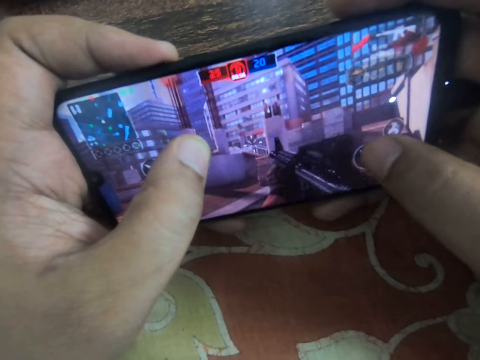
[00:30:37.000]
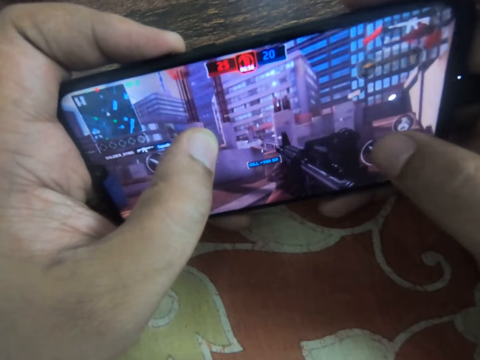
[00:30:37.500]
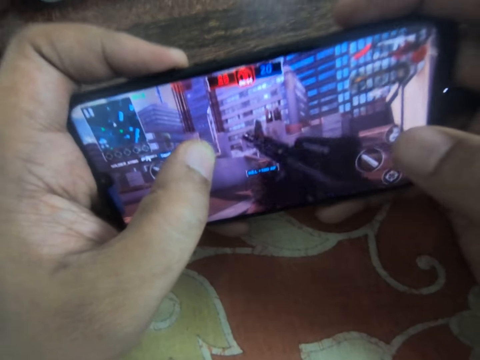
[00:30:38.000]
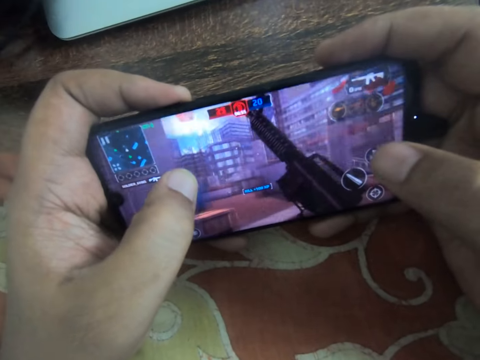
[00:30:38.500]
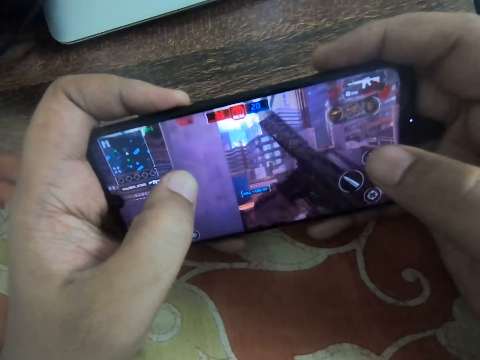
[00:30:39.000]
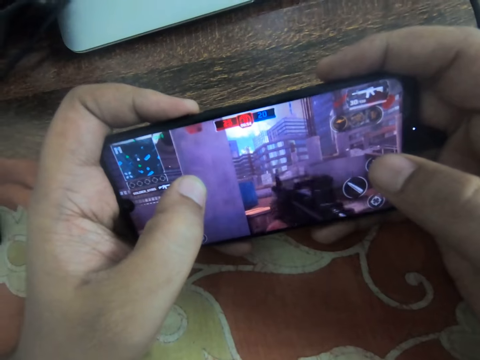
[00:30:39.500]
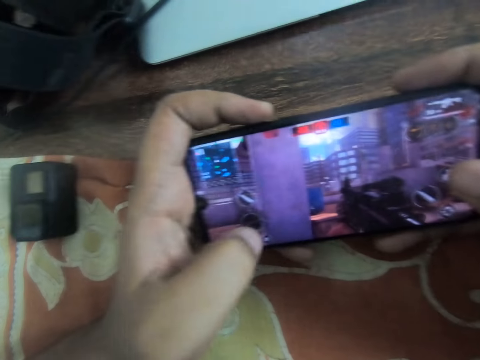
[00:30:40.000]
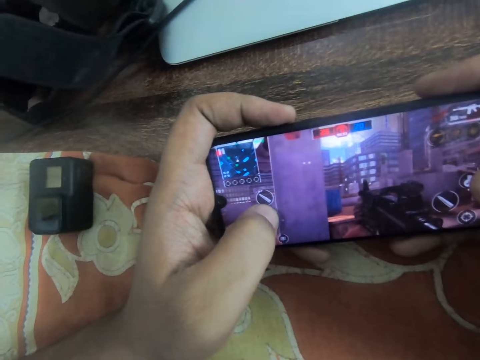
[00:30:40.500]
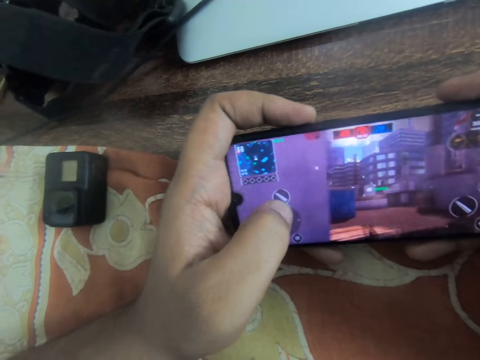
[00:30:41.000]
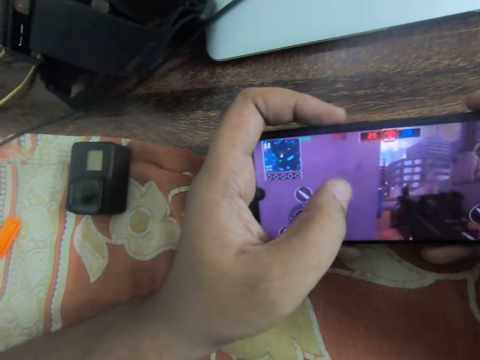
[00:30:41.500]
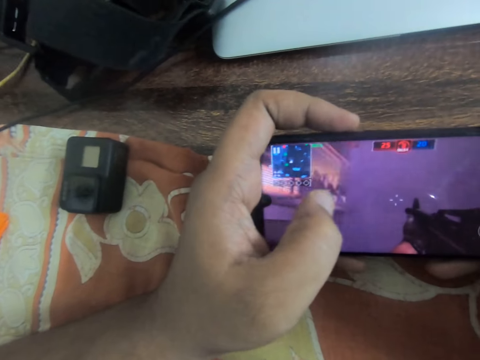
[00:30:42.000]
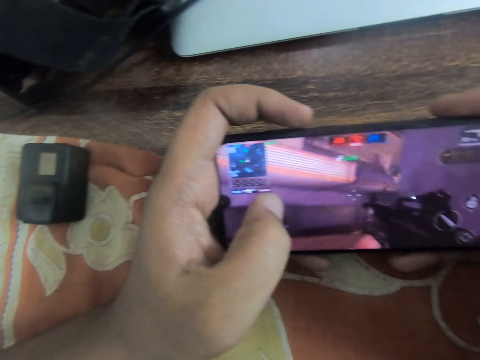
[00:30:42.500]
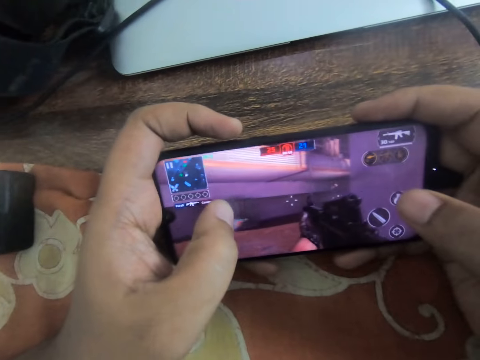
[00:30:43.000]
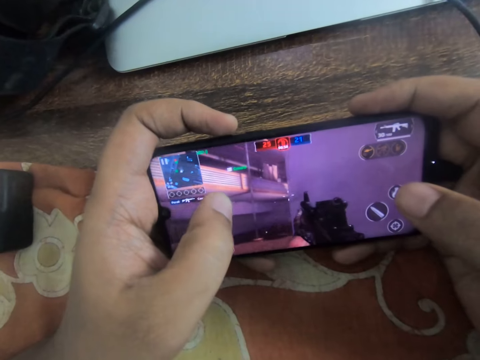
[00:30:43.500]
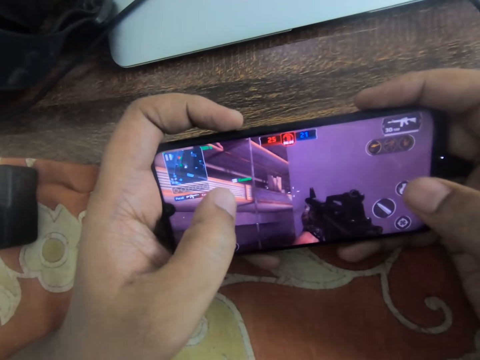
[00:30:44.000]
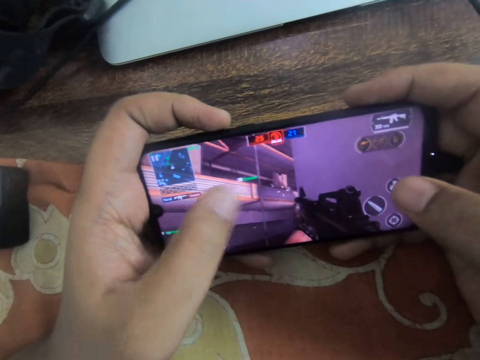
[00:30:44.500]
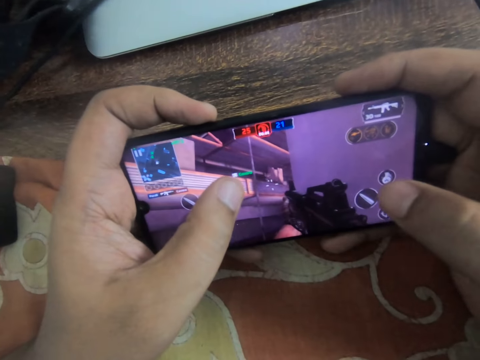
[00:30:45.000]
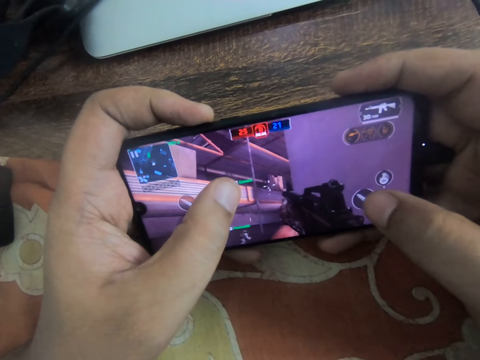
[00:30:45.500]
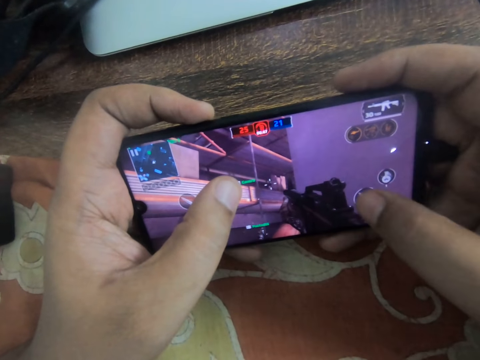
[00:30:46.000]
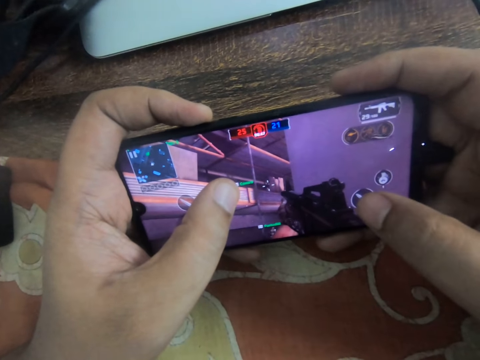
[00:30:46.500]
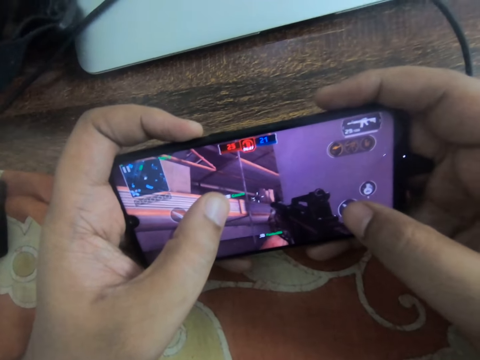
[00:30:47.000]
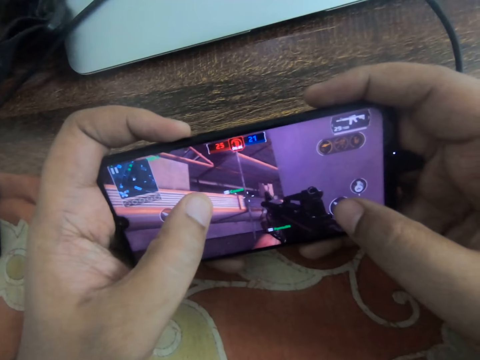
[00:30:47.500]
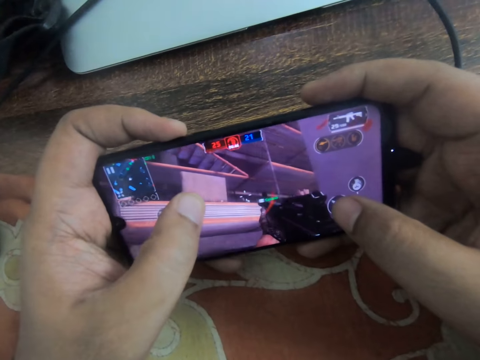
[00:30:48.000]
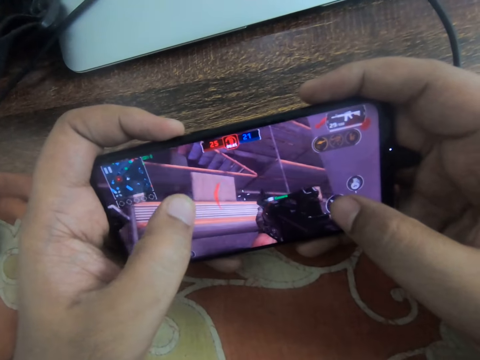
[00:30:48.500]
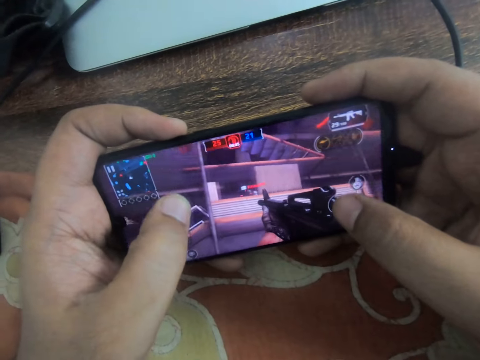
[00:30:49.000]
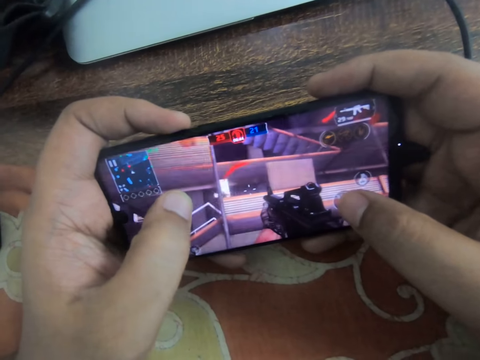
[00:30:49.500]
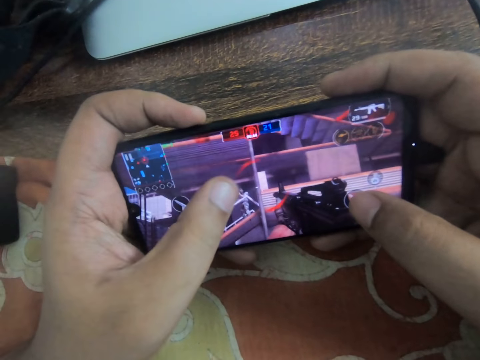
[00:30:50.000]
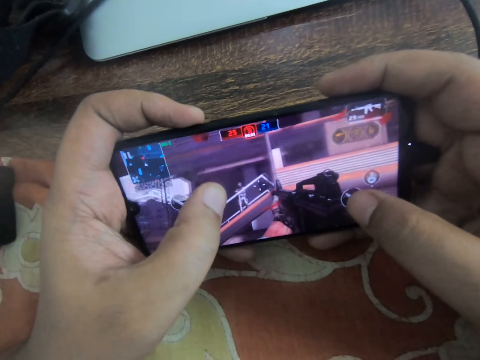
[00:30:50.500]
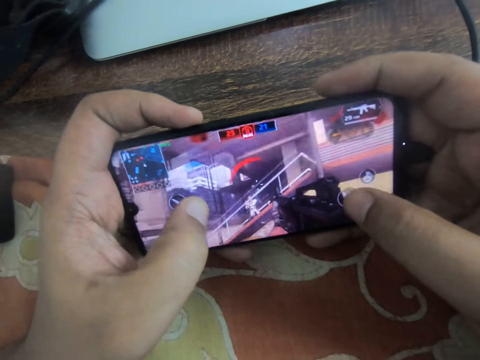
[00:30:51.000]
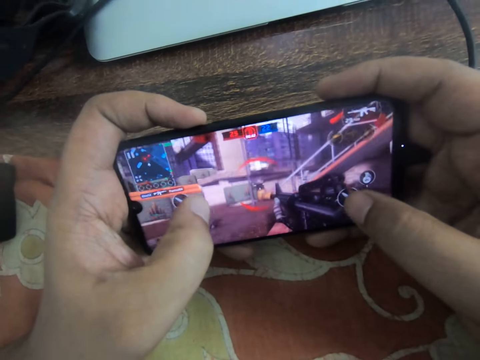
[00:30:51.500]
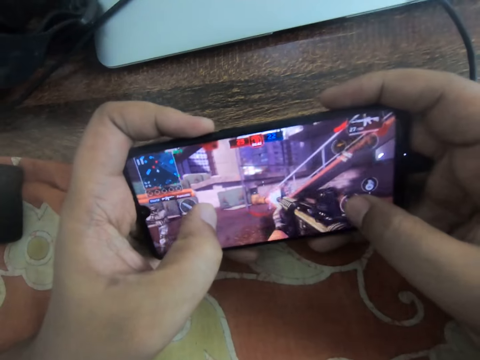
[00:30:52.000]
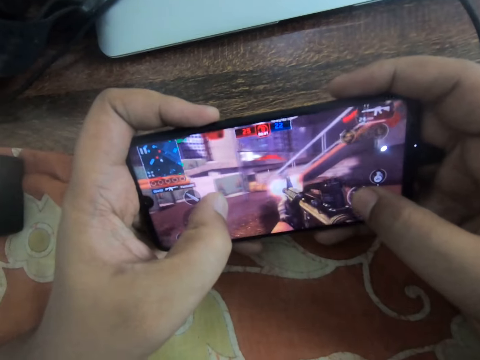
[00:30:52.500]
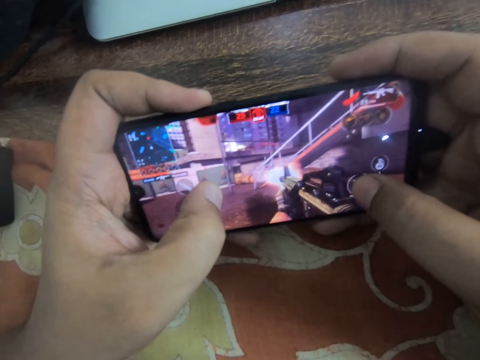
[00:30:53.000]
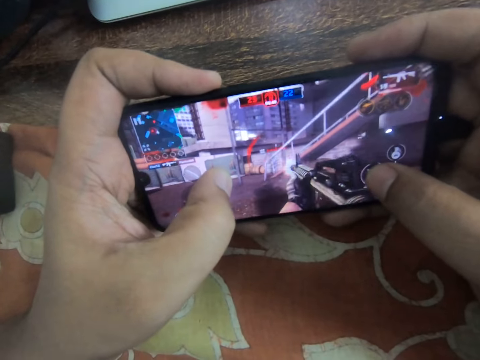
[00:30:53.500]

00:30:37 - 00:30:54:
The camera wearer slides his left thumb on the screen repeatedly. He taps the screen with his right thumb. He slides his left thumb on the screen repeatedly.

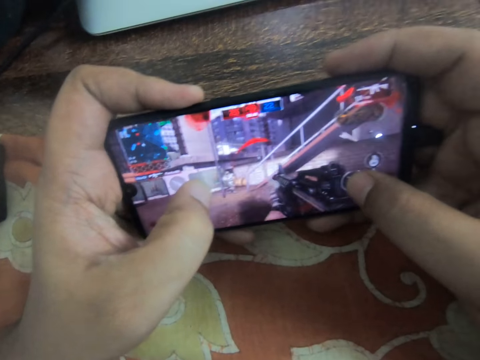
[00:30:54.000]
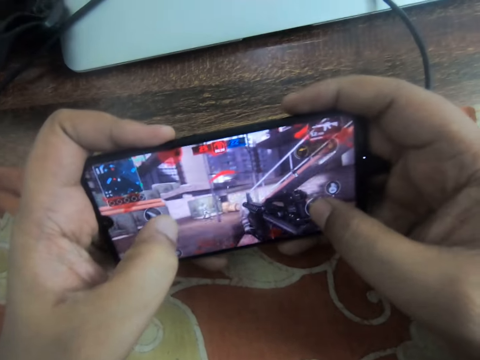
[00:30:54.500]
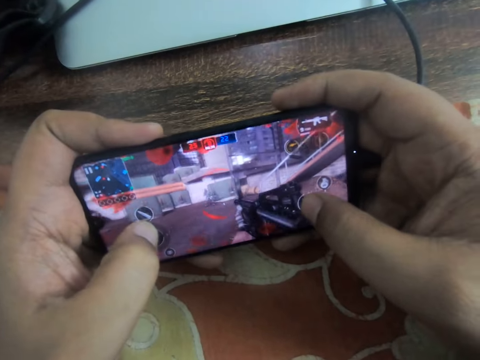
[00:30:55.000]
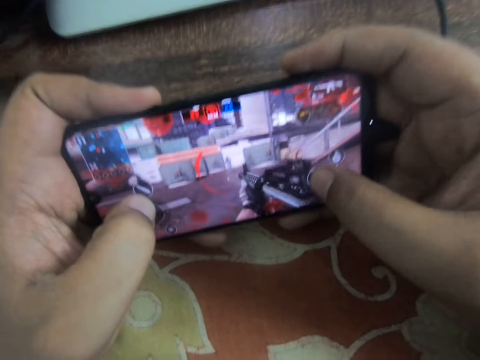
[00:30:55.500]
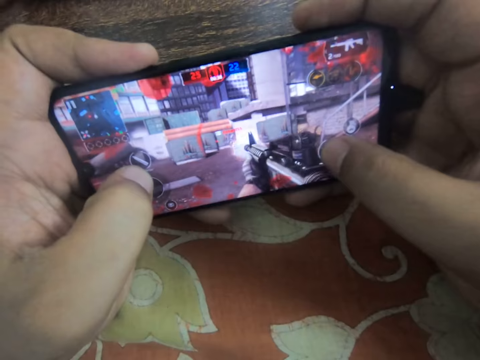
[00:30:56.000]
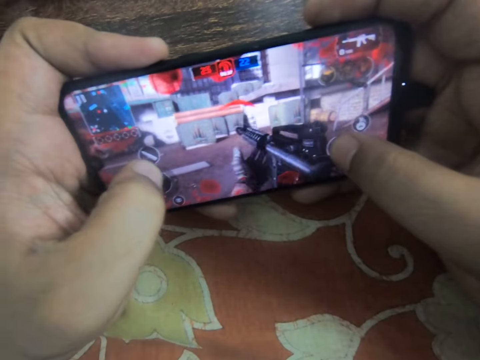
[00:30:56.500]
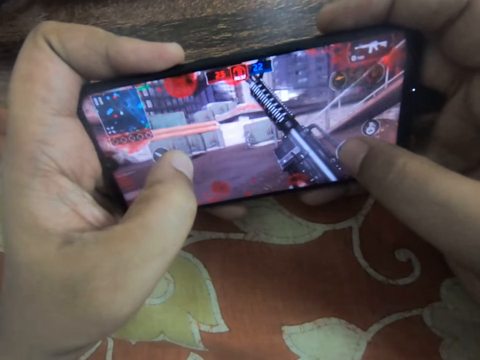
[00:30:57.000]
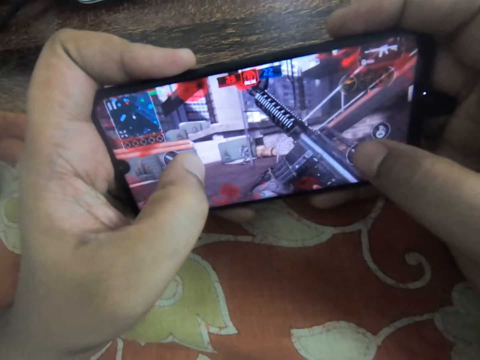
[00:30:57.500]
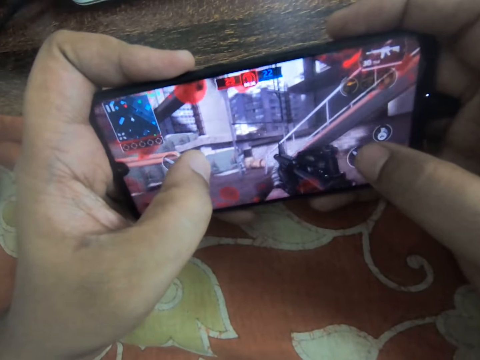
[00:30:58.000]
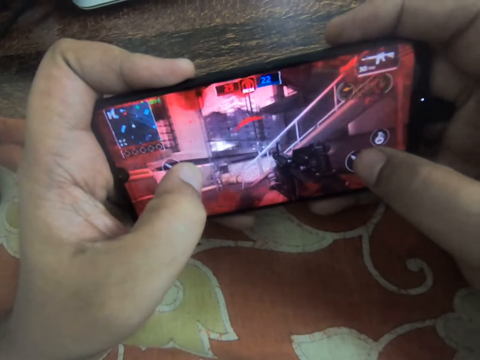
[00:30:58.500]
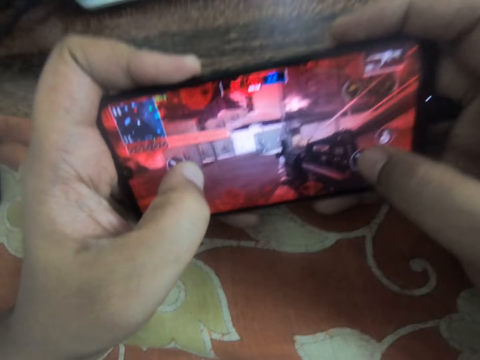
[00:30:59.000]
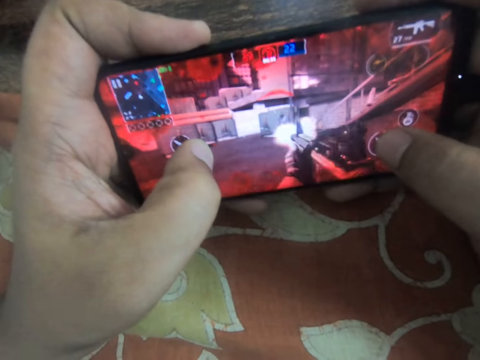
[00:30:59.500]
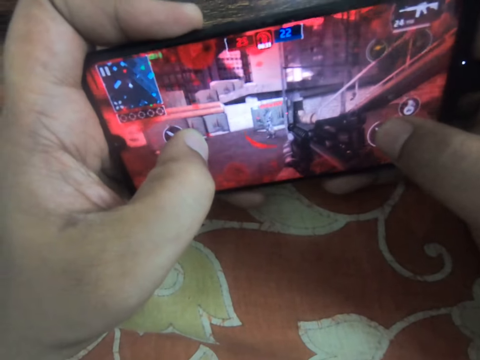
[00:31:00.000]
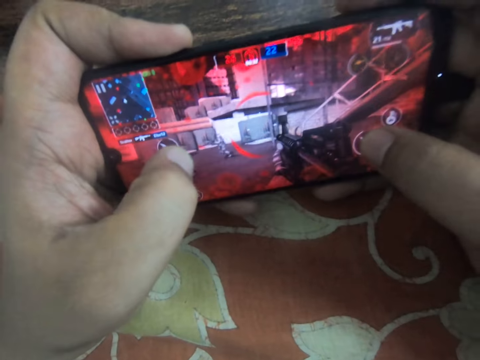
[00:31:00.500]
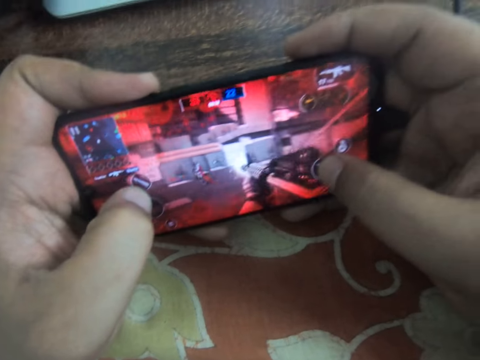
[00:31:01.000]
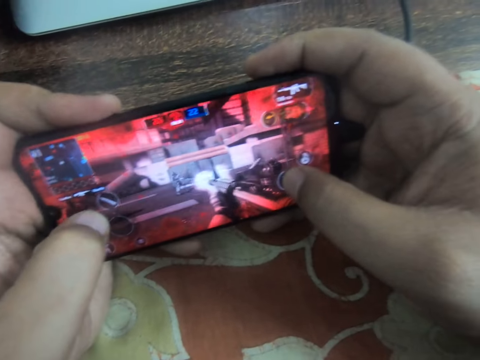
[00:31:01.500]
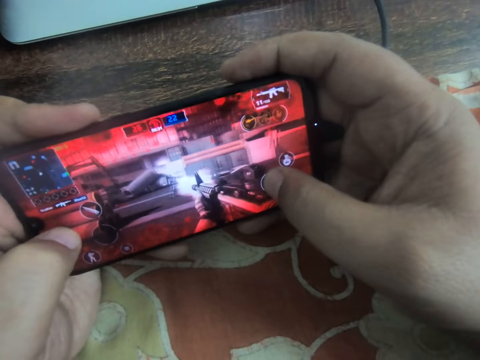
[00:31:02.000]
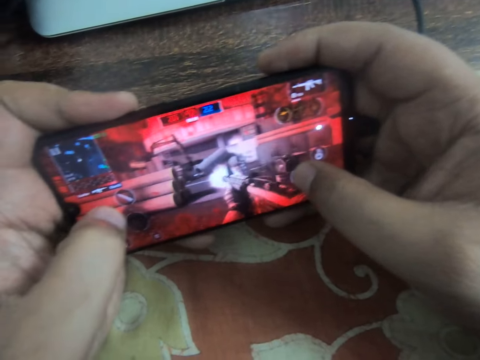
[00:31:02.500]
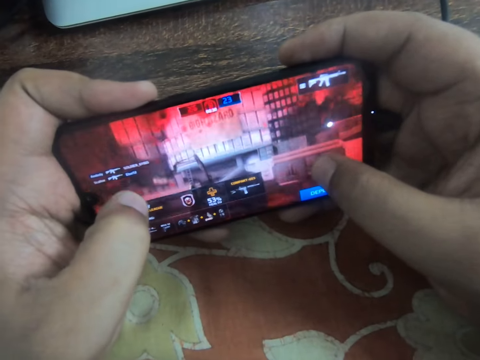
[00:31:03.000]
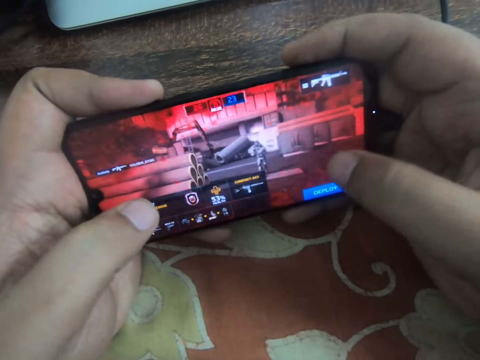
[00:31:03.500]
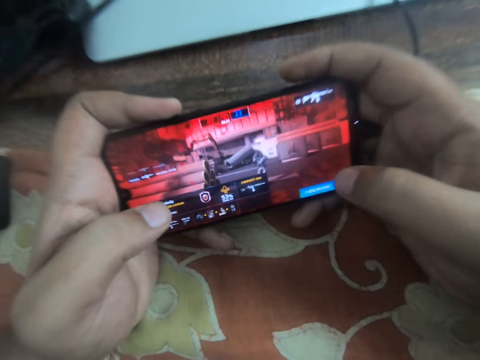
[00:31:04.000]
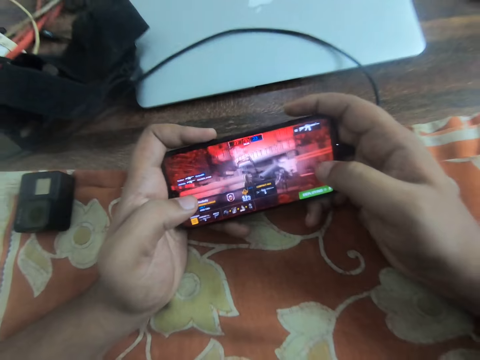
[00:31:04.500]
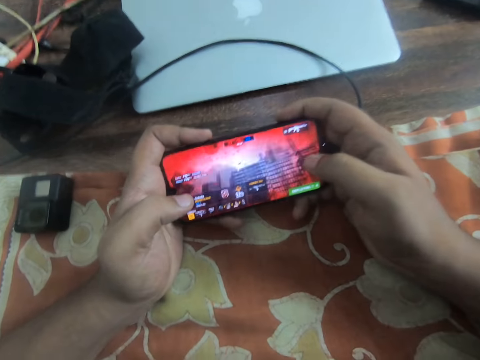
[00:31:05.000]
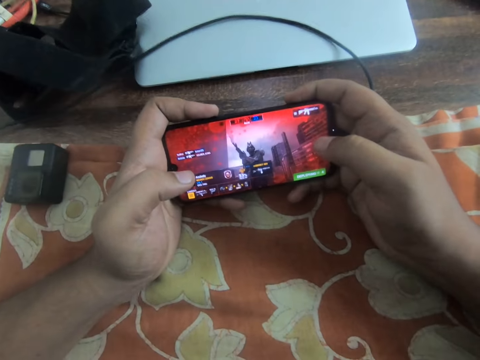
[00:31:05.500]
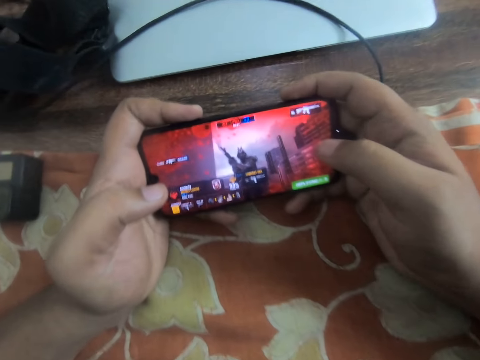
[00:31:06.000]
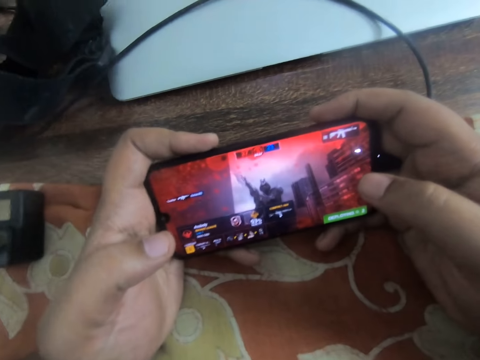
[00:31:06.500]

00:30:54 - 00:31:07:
The camera wearer slides his left thumb on the screen repeatedly. He taps the screen with his right thumb.
